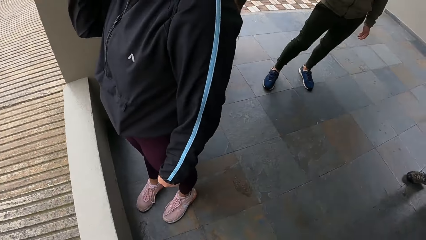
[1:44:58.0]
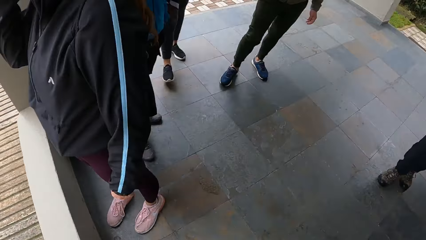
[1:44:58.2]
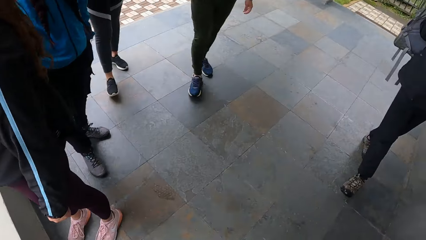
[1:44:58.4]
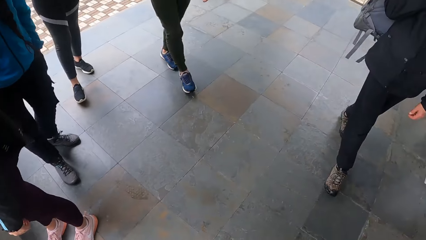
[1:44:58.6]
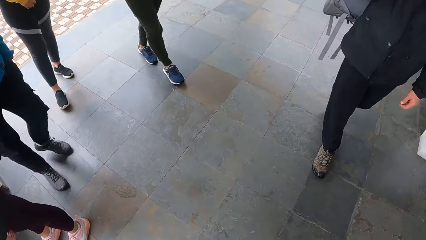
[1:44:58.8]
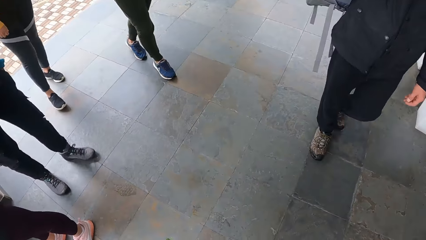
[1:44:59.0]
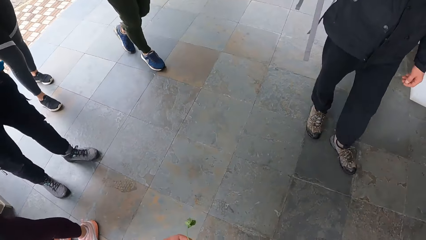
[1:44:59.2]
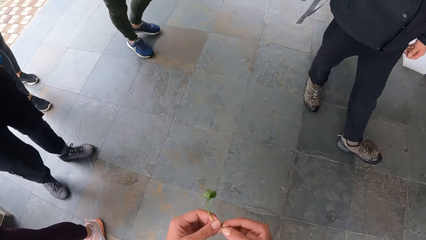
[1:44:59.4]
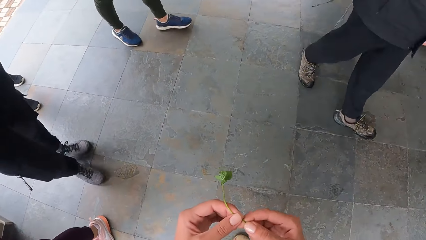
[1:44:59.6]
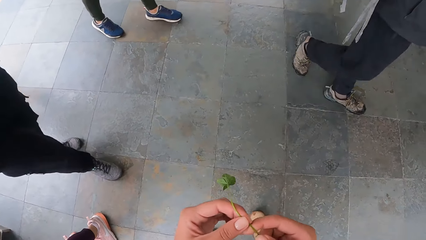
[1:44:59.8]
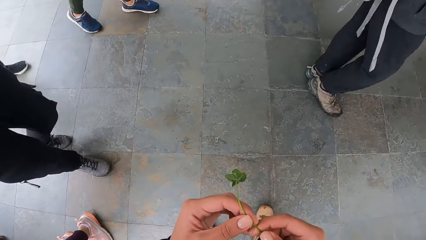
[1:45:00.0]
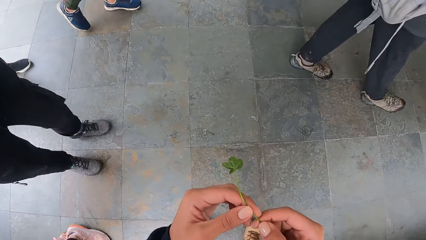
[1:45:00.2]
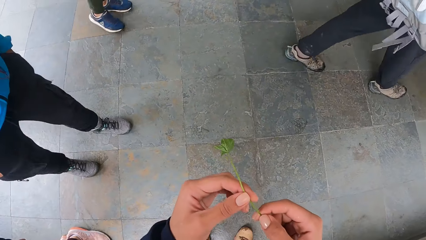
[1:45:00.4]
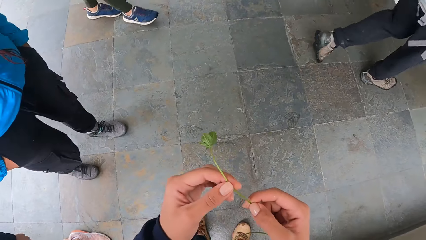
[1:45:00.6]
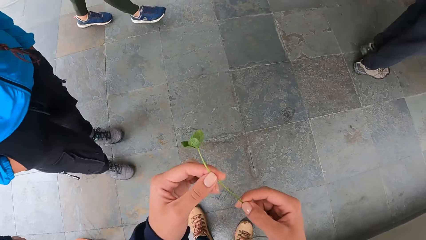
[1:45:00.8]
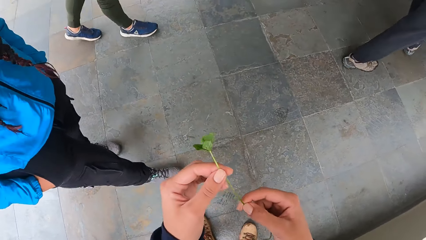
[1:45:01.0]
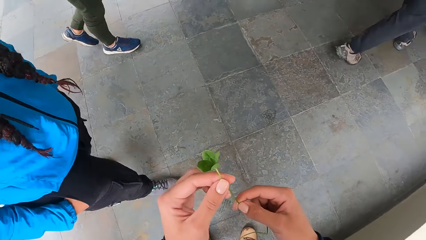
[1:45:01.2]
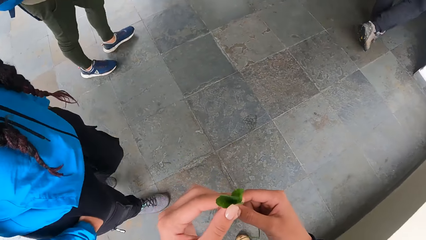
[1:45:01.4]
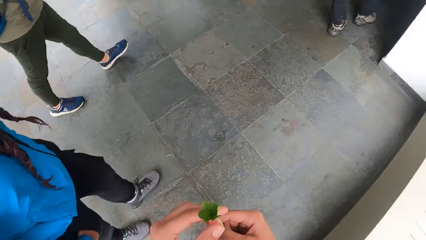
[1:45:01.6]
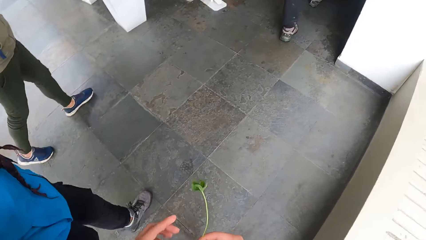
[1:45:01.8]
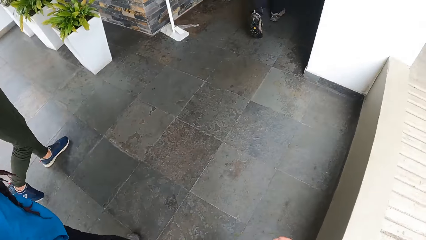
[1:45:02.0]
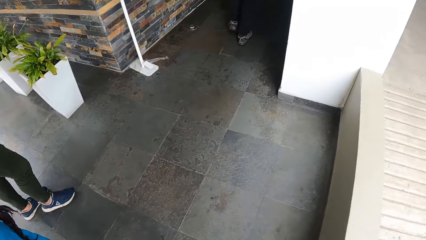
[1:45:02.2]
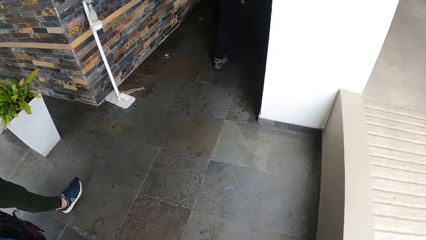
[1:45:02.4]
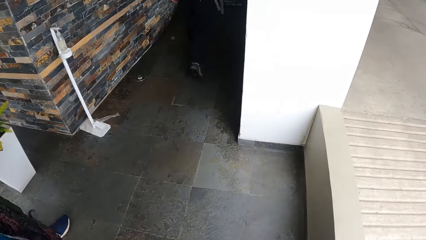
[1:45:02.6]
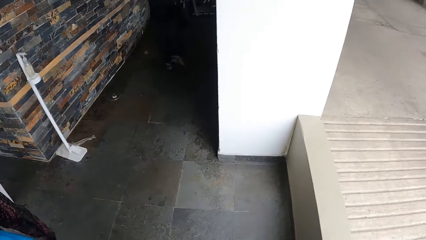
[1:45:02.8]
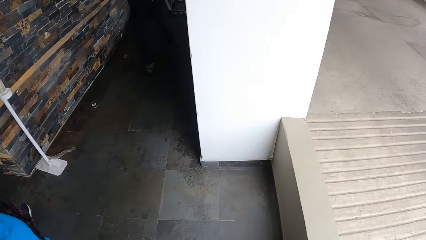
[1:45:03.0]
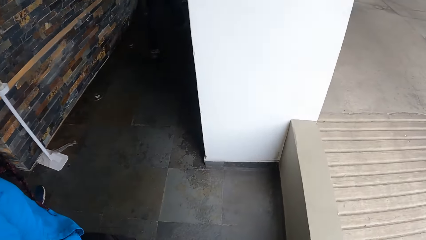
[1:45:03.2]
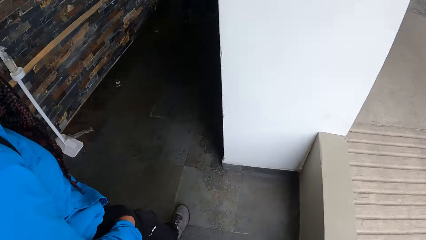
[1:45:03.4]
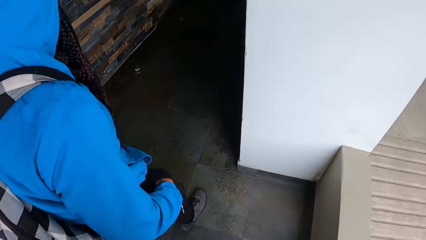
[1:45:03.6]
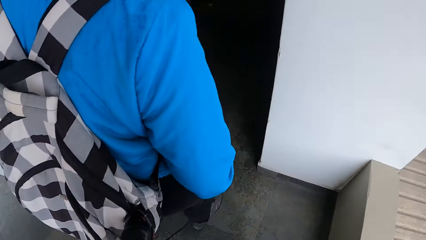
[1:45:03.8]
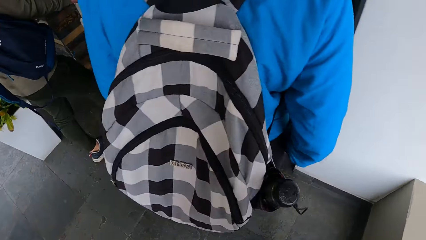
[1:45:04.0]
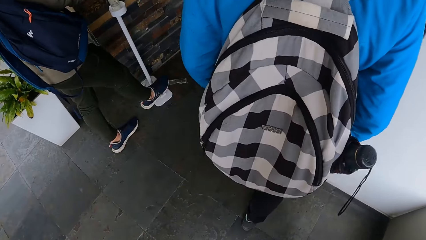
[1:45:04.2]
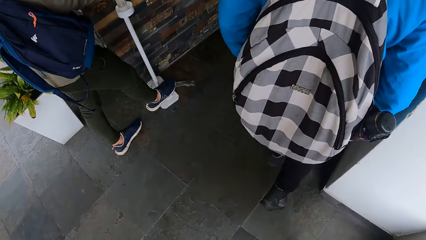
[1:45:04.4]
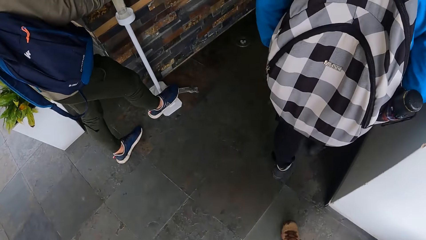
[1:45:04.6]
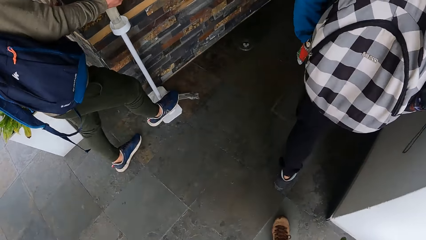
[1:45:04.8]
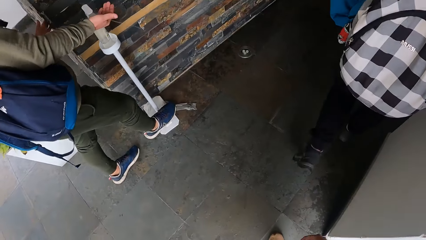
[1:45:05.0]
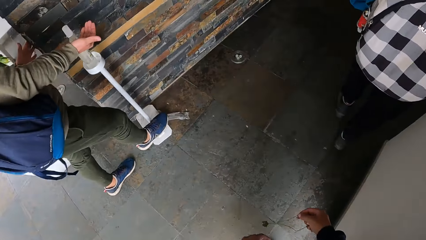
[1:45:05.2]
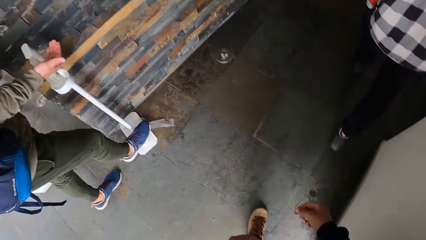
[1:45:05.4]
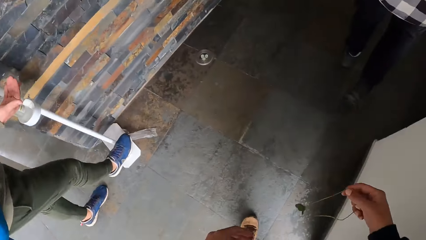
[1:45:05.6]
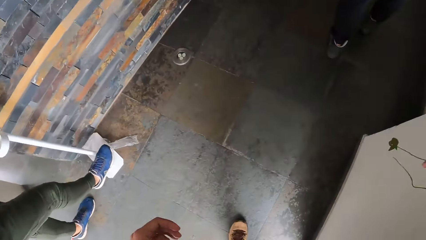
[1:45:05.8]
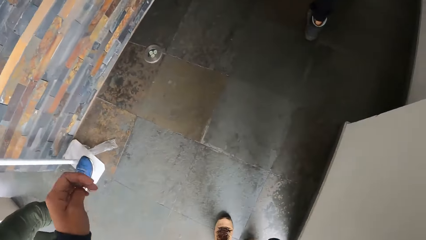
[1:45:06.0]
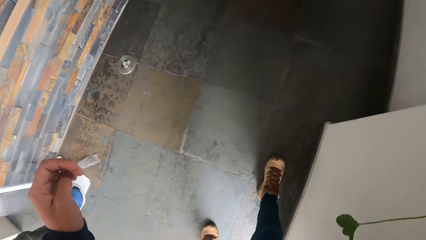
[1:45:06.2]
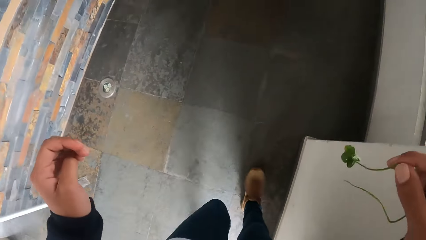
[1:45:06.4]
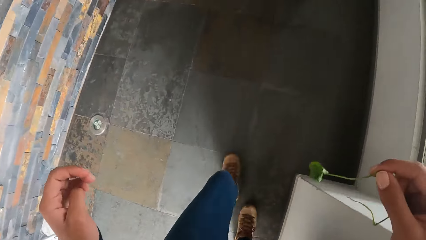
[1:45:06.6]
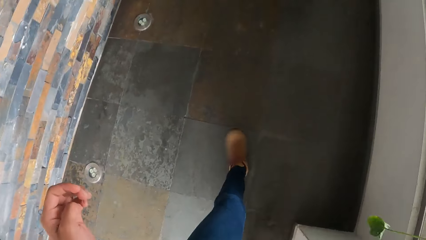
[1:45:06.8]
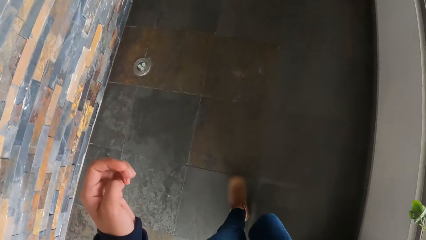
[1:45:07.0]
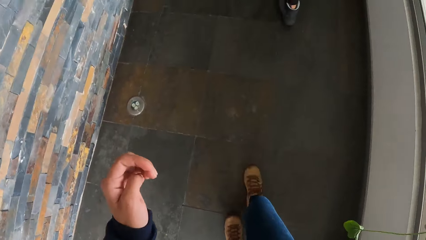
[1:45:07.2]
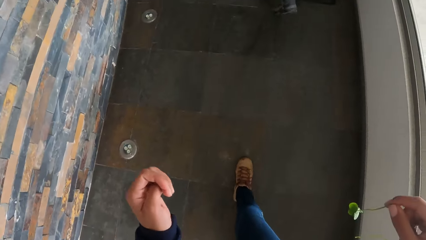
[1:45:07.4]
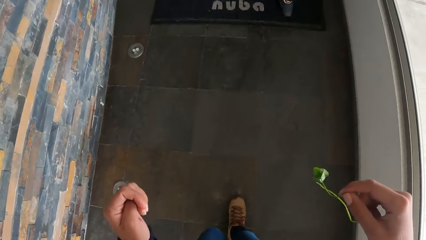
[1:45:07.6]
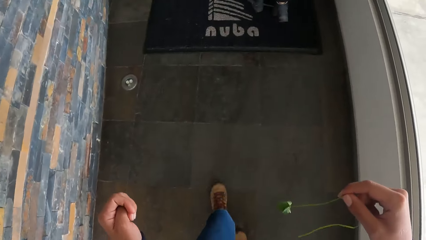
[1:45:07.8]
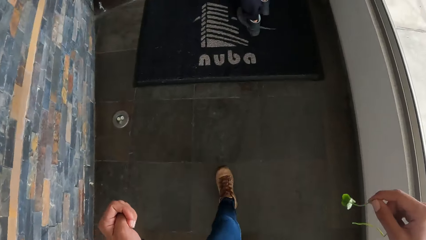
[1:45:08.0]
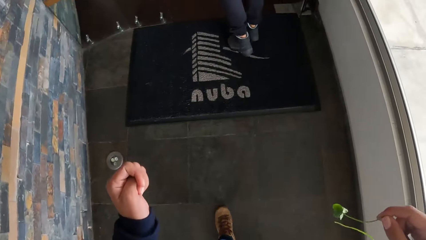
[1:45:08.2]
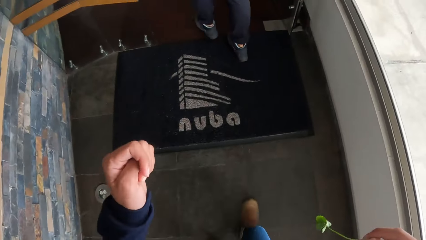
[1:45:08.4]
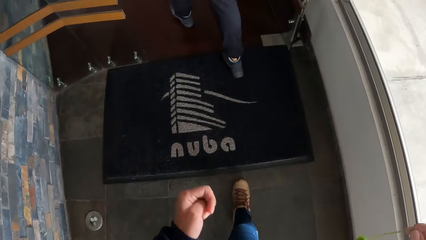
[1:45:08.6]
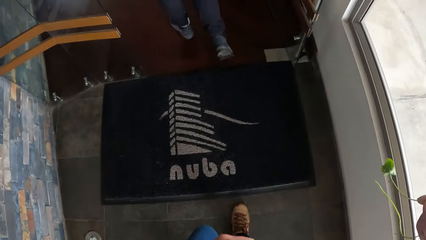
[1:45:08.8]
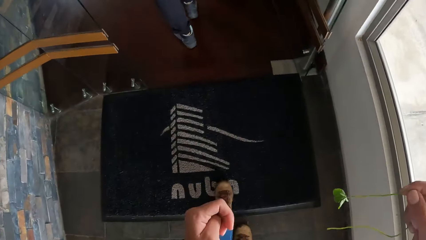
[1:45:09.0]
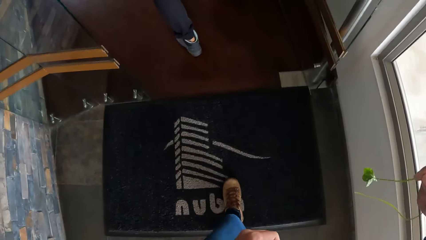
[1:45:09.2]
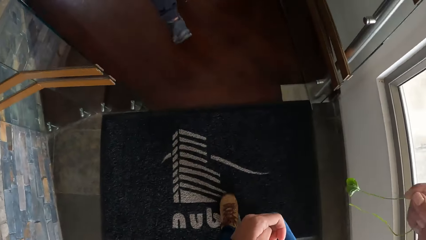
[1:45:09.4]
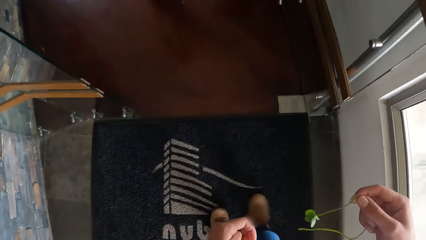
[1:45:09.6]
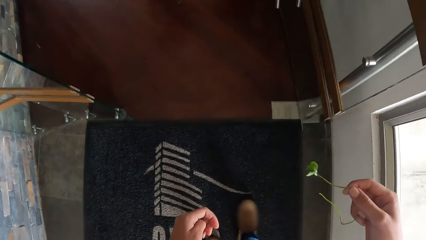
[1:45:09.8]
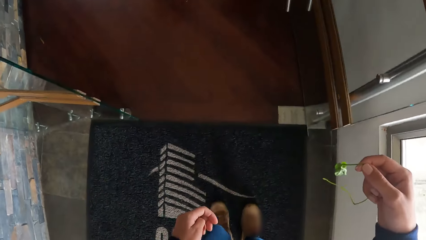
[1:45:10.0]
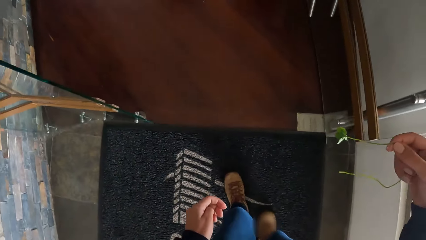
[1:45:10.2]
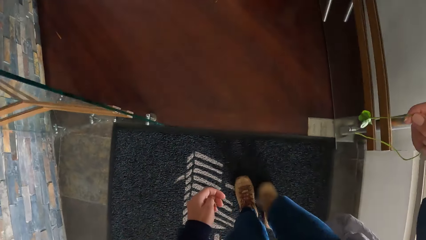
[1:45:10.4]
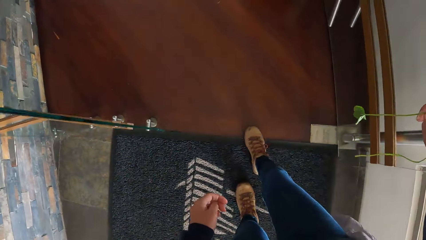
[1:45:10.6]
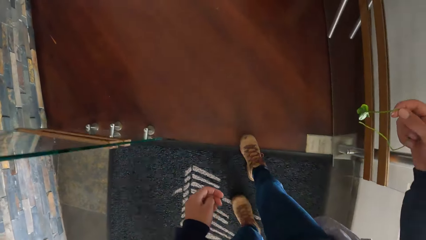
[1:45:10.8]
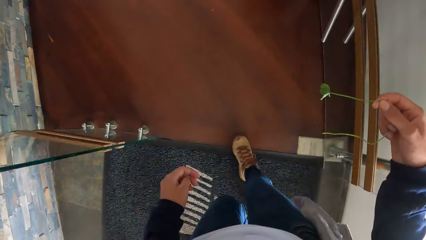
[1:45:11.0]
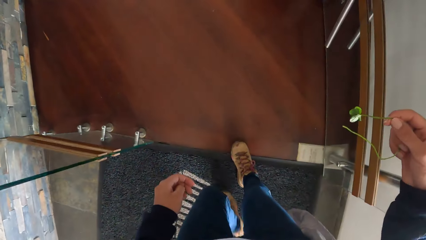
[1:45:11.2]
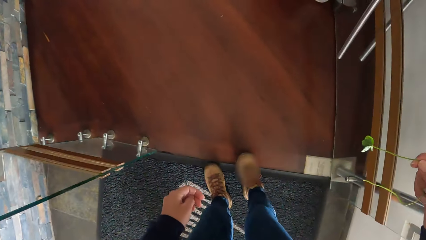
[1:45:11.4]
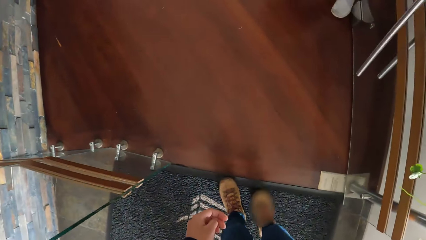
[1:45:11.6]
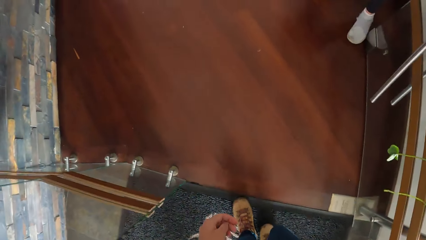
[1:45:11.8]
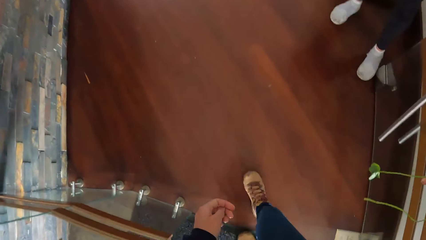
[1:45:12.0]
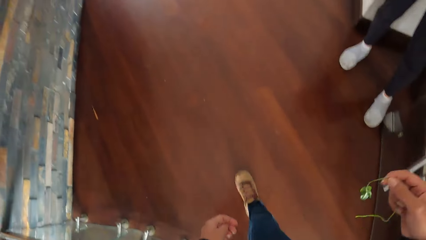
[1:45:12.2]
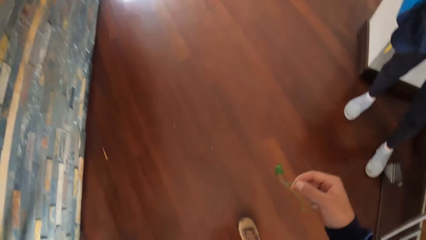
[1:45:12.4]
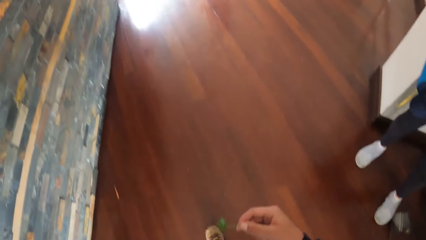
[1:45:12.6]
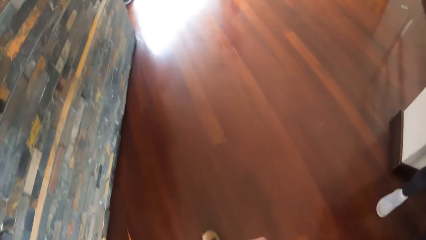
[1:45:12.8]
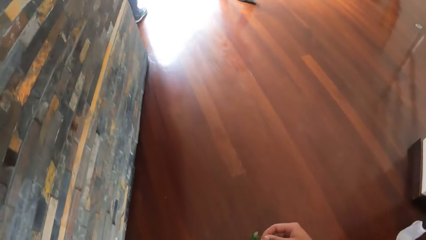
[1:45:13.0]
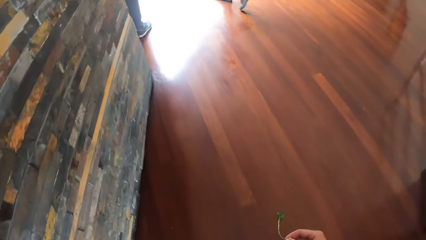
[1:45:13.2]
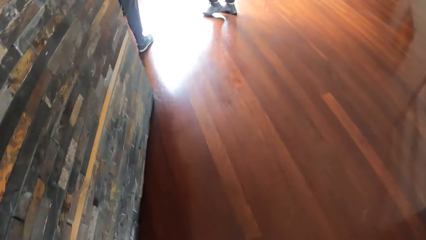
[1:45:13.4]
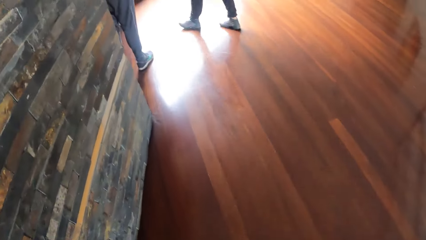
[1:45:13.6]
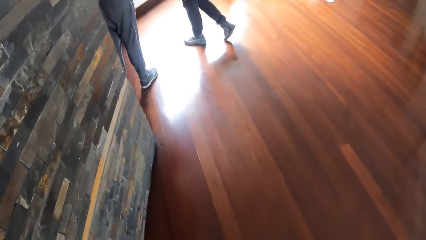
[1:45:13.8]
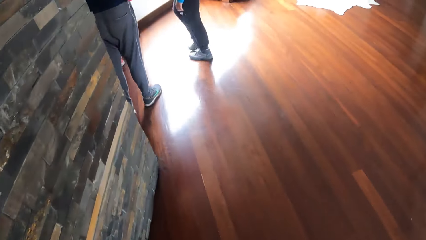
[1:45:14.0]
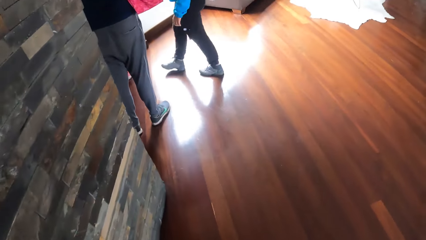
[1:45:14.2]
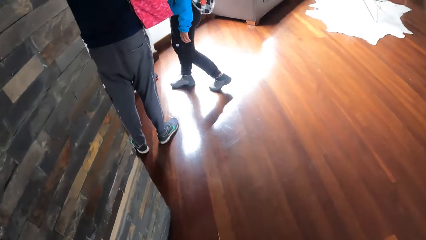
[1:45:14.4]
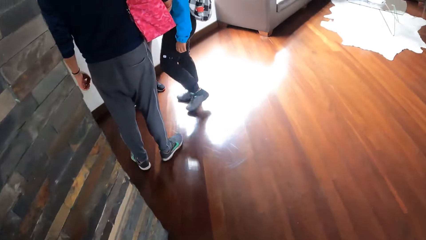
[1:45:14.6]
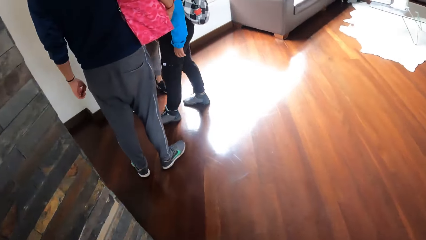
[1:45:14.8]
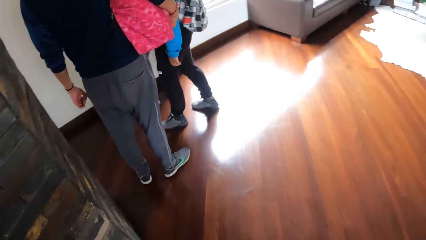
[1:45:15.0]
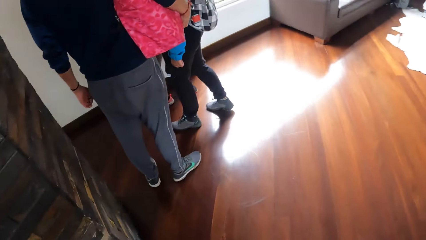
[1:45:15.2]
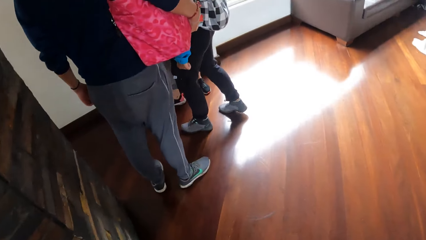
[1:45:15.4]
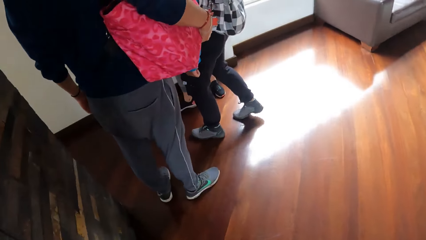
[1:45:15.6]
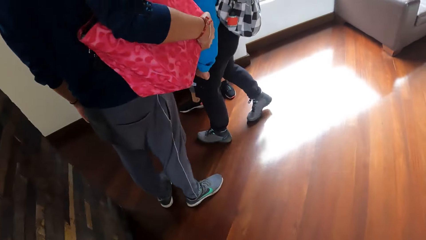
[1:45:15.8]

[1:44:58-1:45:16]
The camera wearer drags the leaf in his hand with both hands. He holds a plant, moves around and enters the building. He walks into an apartment. He walks to a chair.
